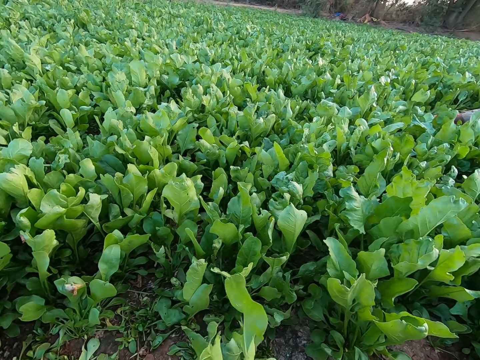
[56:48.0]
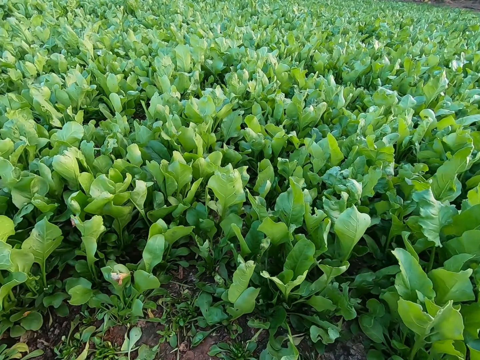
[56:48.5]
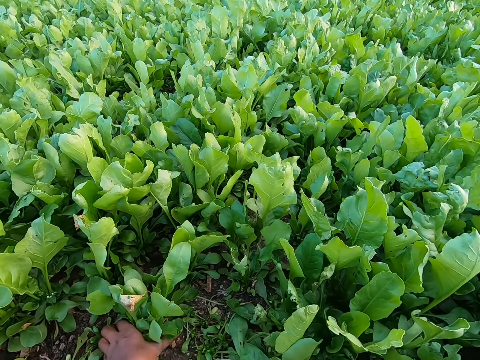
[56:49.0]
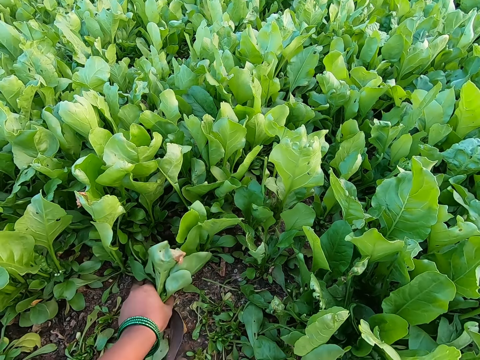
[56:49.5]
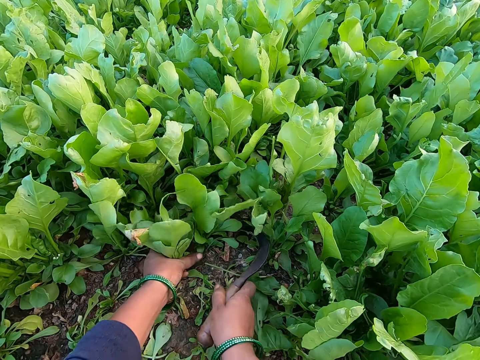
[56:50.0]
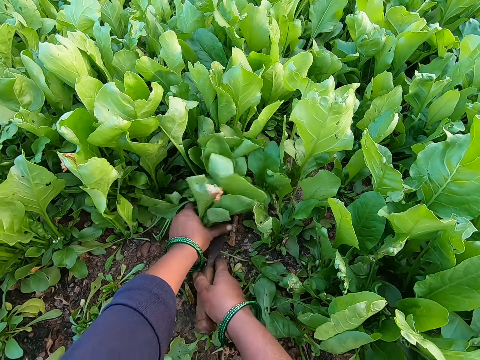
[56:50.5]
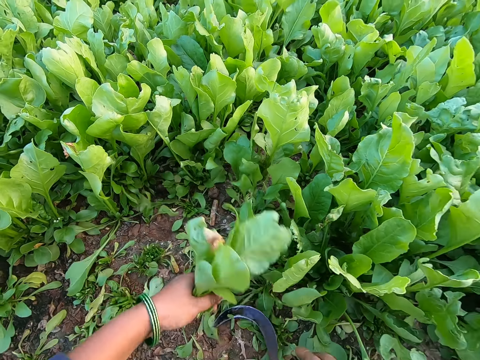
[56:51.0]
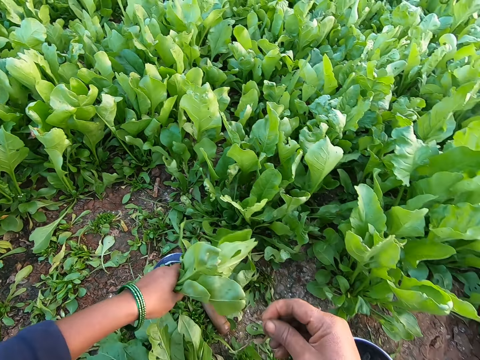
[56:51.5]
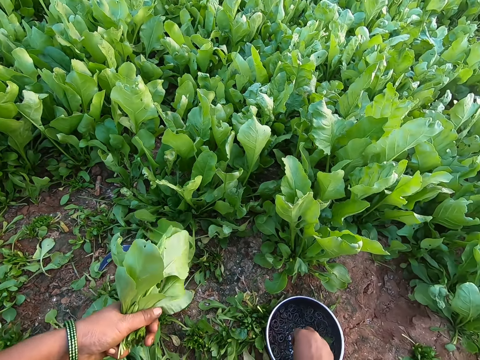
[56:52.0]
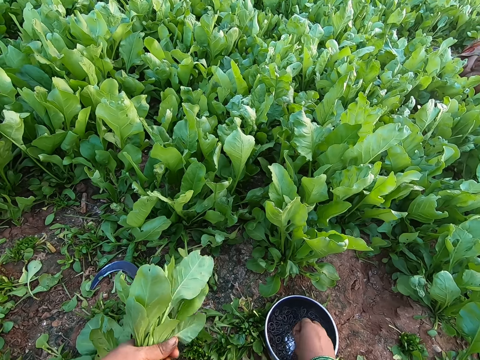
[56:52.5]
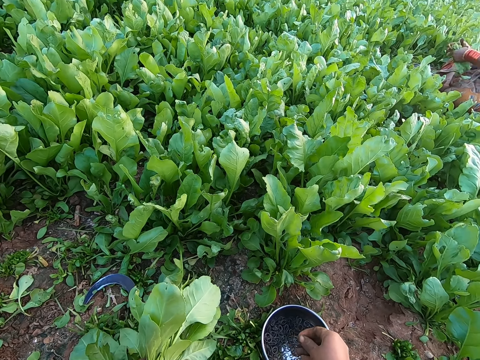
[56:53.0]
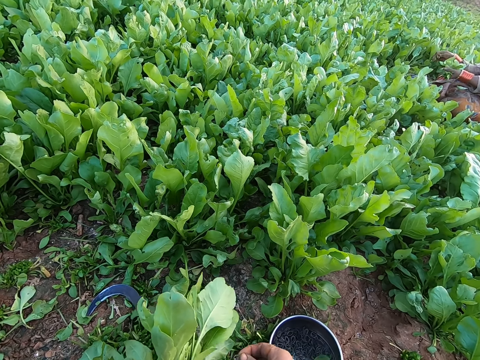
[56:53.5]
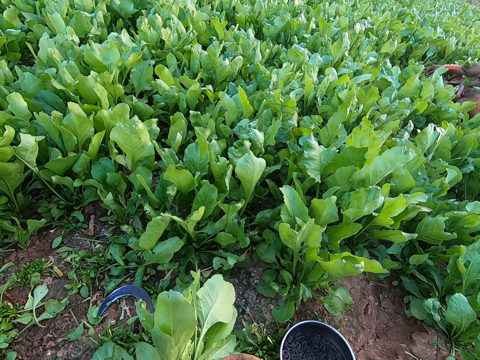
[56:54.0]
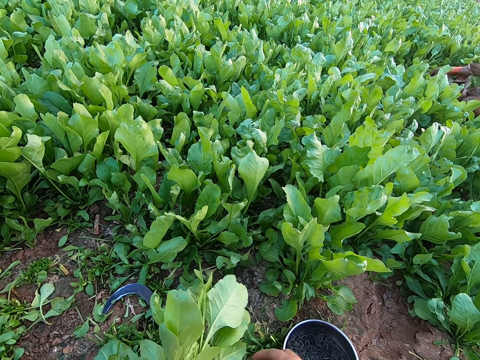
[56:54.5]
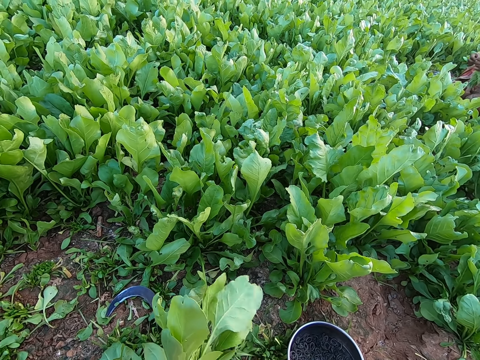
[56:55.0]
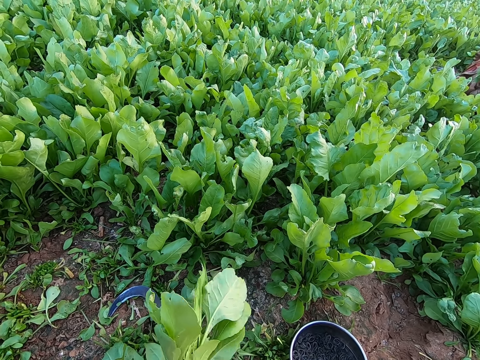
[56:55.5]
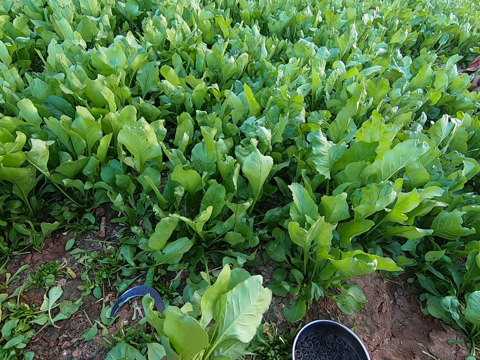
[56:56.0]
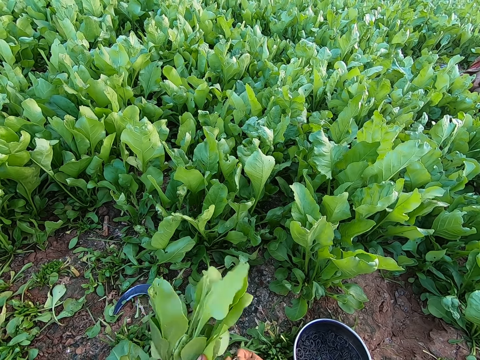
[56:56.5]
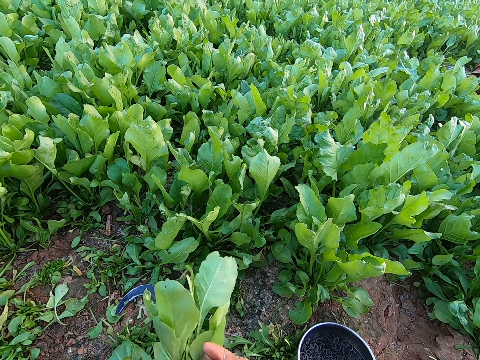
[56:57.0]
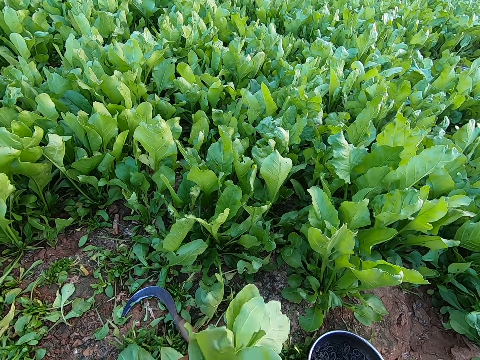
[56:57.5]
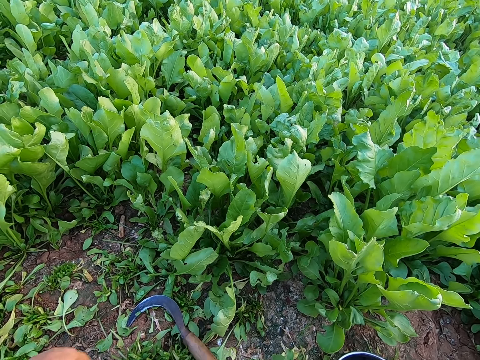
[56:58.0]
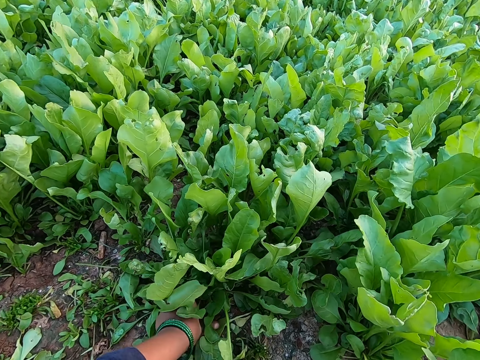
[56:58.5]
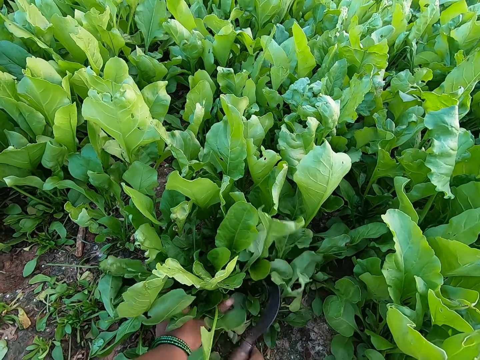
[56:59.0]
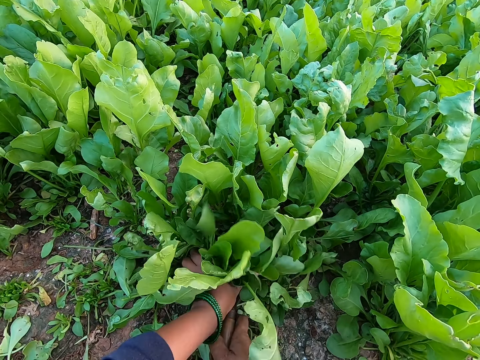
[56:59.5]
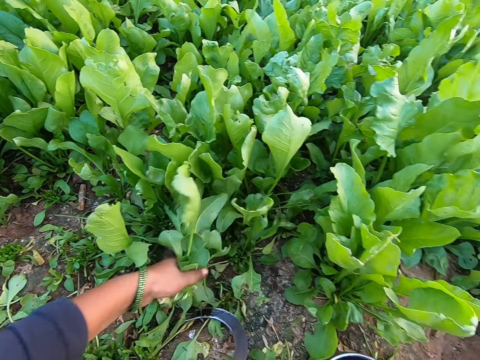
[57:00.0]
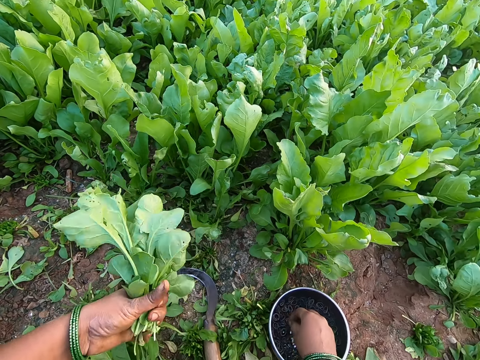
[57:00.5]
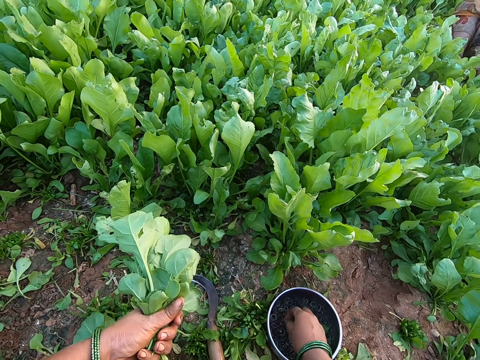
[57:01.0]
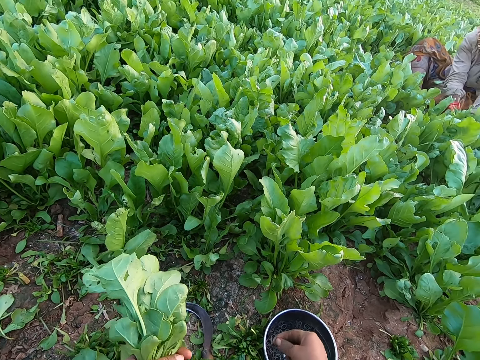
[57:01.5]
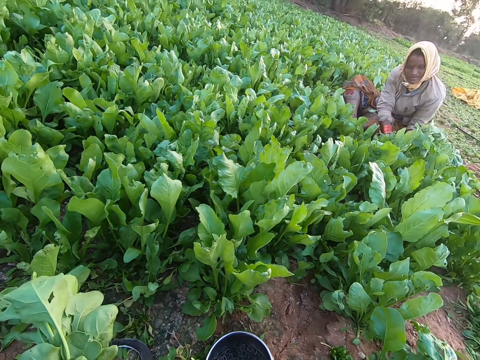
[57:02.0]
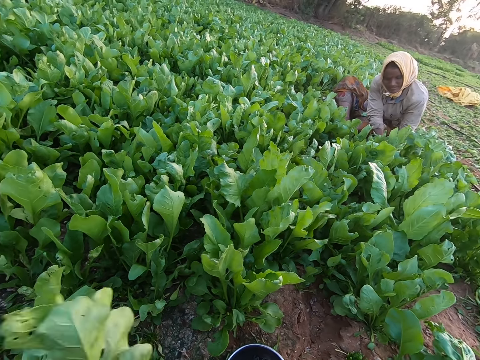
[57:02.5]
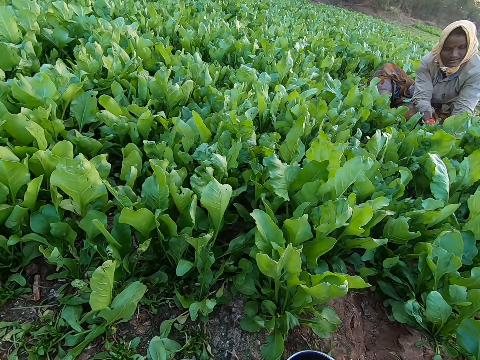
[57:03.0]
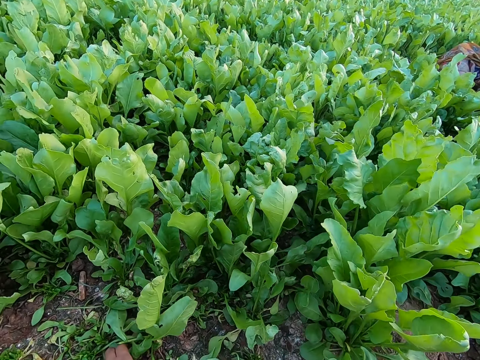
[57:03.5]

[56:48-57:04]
The camera wearer holds the leaves with her left hand. She cuts the leaves in her left hand with the slasher in her right hand. She drops the slasher in her right hand on the ground. She removes the leaf with her right hand. She picks an elastic band from the bowl with her right hand. The woman picks the leaves with her hands. The camera wearer ties the leaves in her left hand with the elastic band in her right hand. She holds the leaves with her left hand. She cuts the leaves in her left hand with the slasher in her right hand. She picks an elastic band from the bowl with her right hand. The woman picks the leaves with her hands.

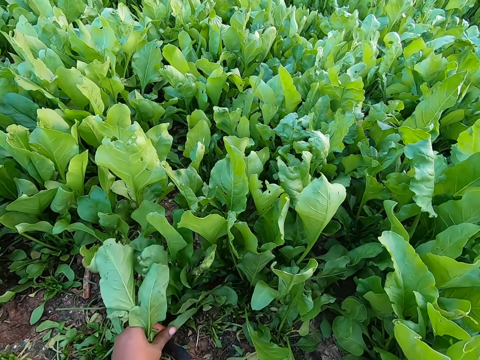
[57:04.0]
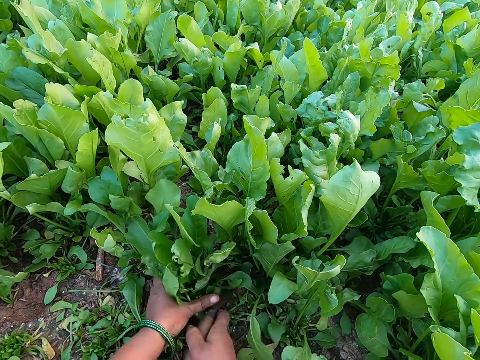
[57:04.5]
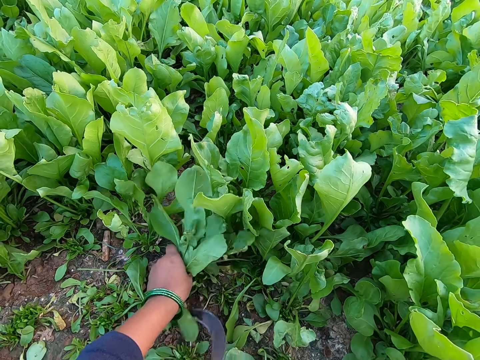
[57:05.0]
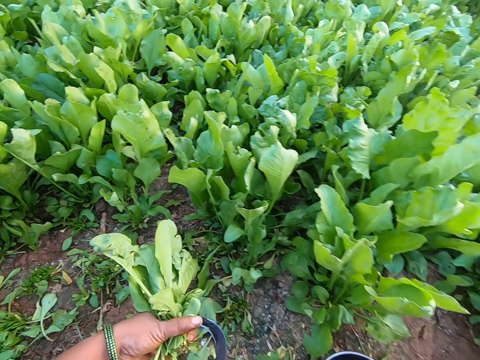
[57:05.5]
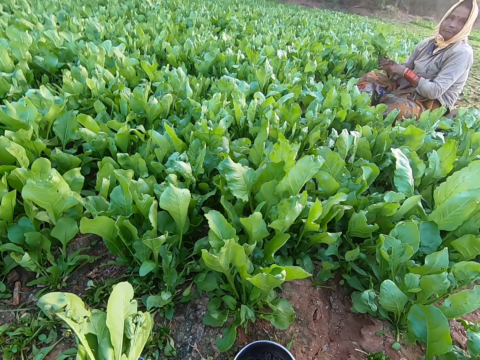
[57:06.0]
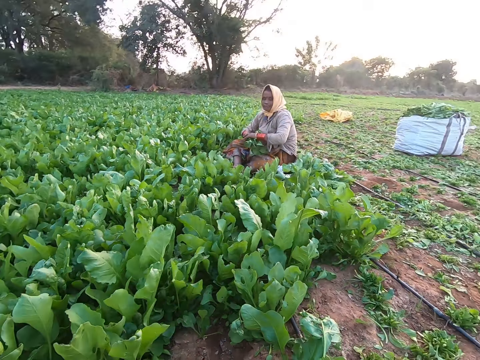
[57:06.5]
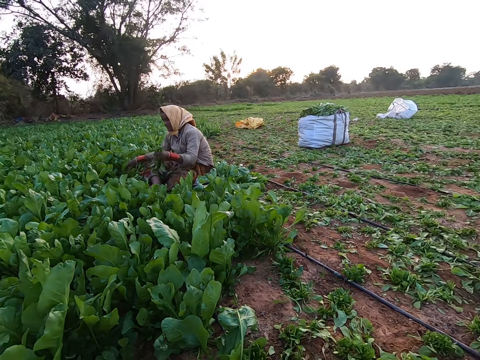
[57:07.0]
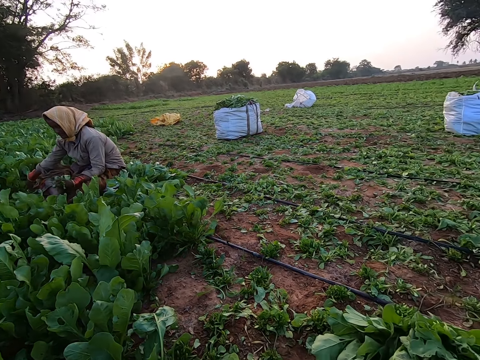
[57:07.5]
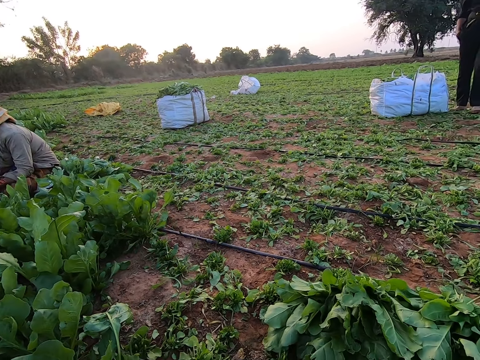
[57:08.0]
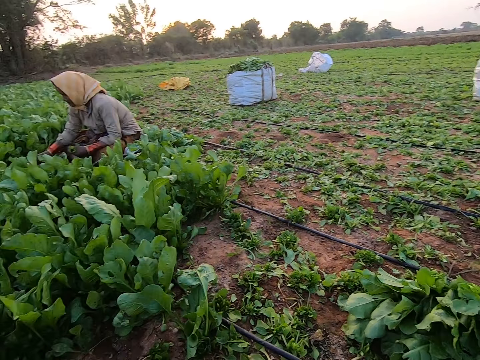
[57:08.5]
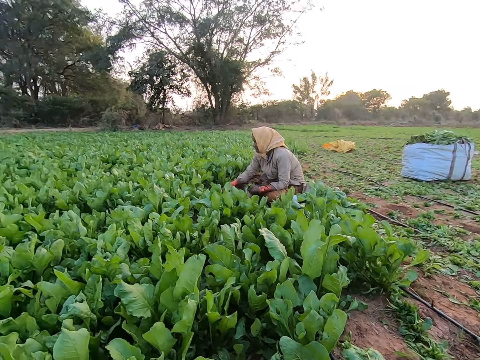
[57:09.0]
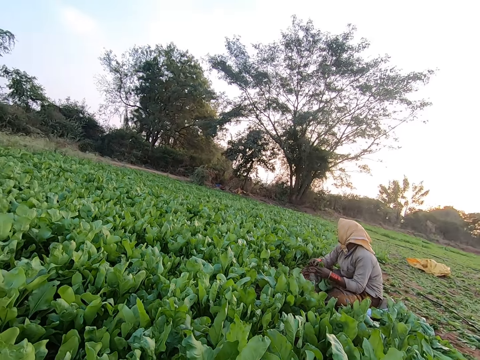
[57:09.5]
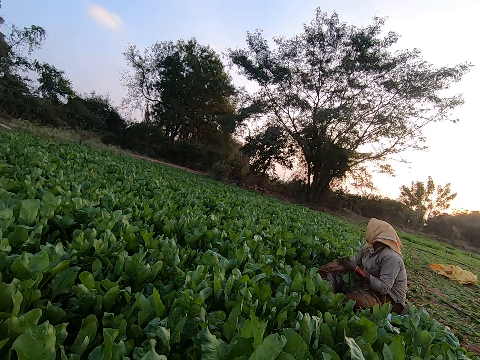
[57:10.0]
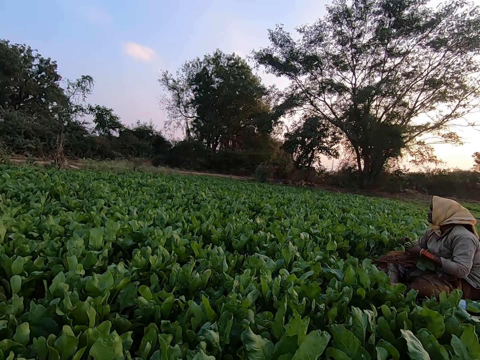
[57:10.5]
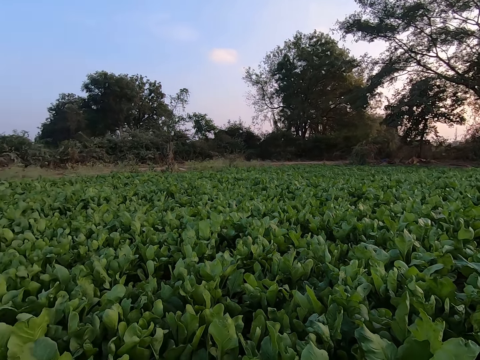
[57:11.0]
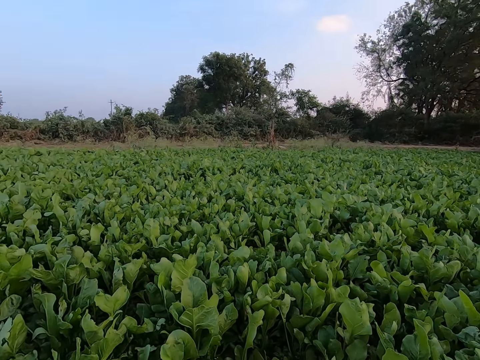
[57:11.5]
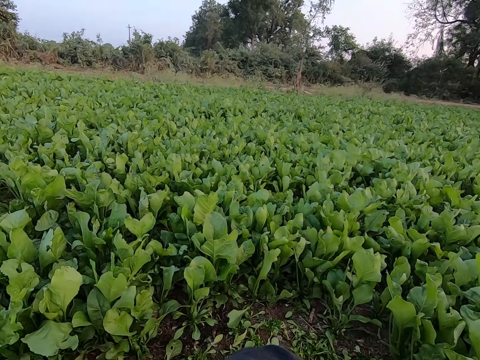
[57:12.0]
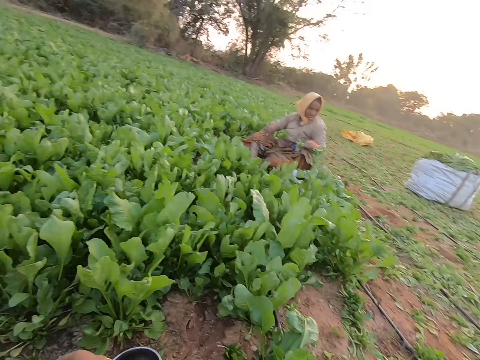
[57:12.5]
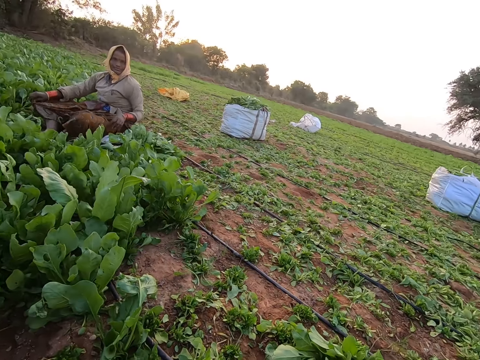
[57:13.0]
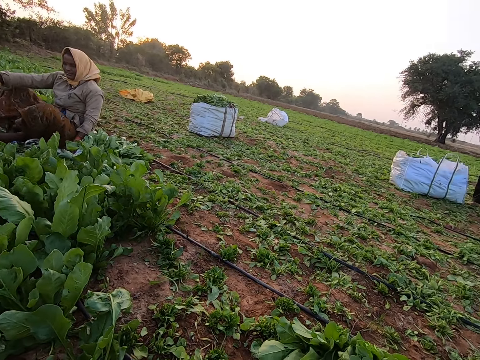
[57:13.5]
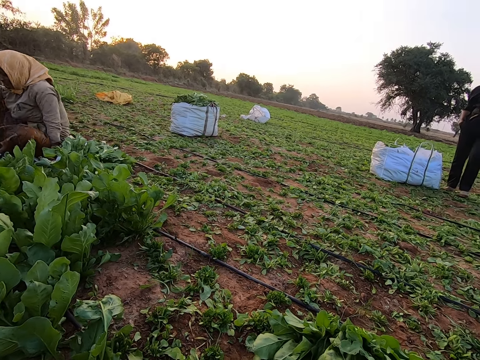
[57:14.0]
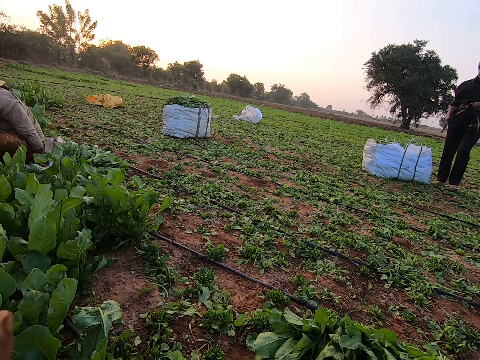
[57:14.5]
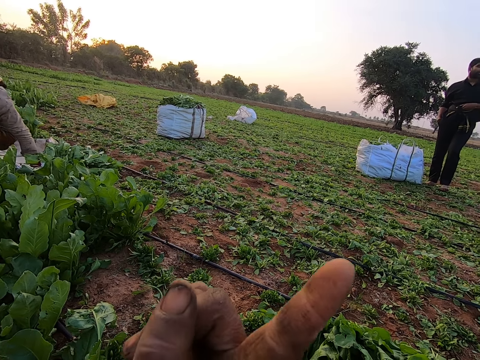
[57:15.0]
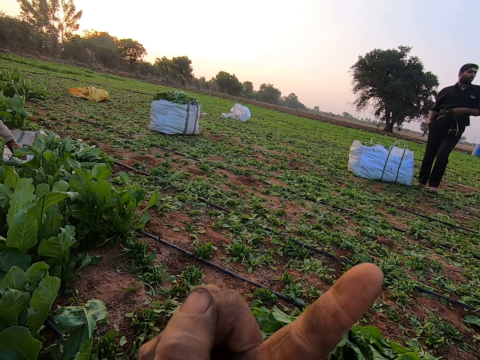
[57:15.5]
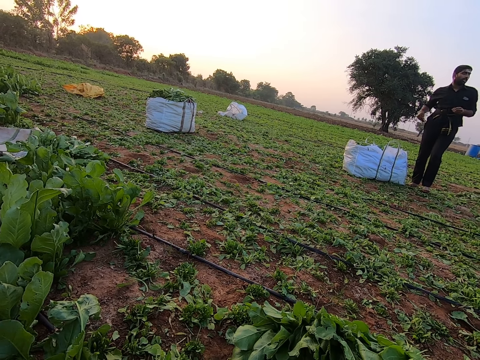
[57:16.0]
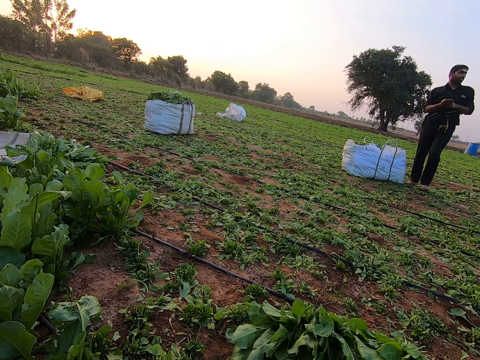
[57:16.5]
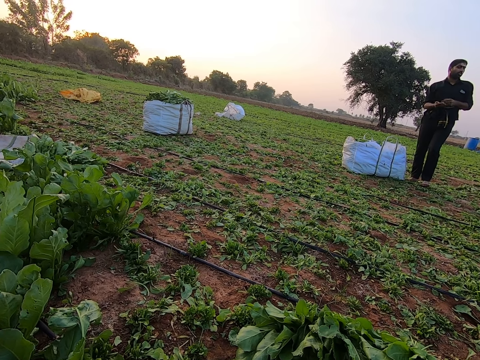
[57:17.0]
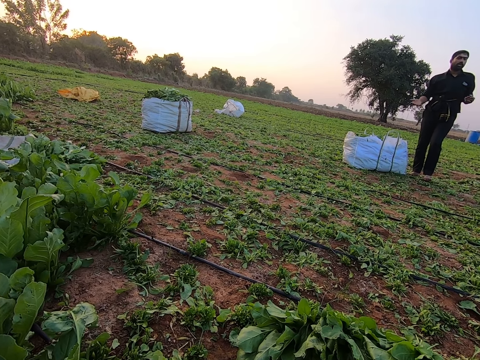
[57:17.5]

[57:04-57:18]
The camera wearer holds the leaves with her left hand and cuts the leaves in her left hand with the slasher in her right hand. She picks an elastic band from the bowl with her right hand. The woman picks the leaves with her hands. The camera wearer looks around. The woman interacts with the camera wearer and the man. The woman throws the leaves in her right hand on the ground. The camera wearer raises a hand.
